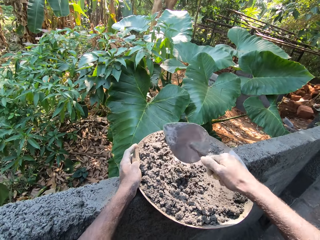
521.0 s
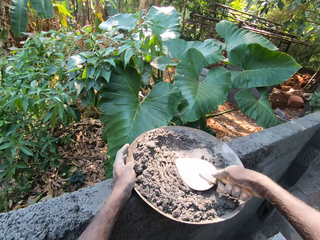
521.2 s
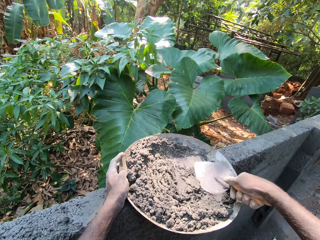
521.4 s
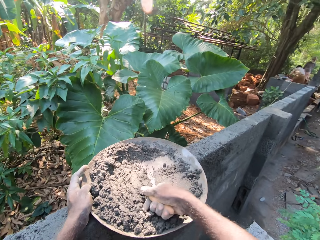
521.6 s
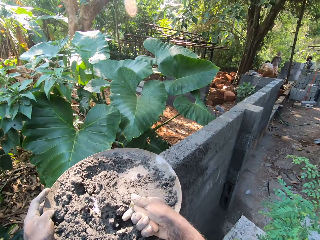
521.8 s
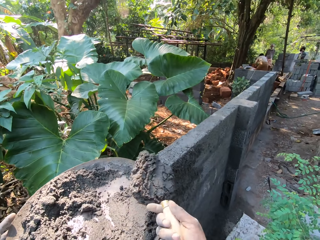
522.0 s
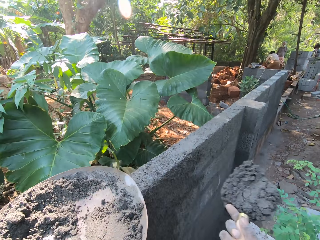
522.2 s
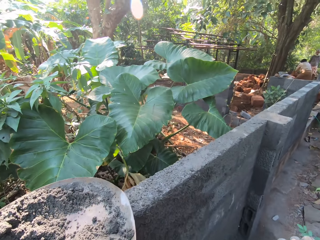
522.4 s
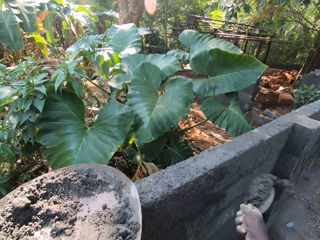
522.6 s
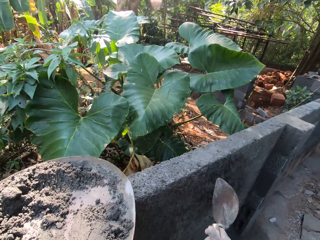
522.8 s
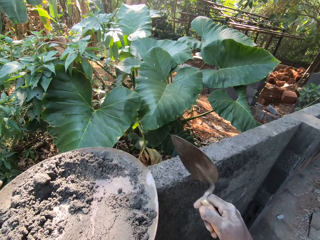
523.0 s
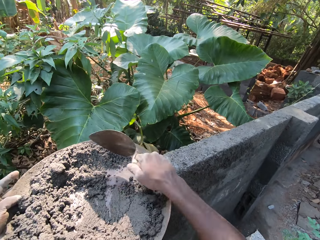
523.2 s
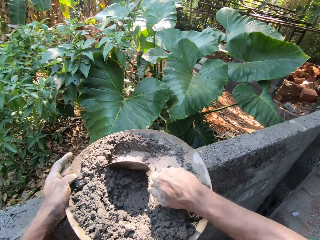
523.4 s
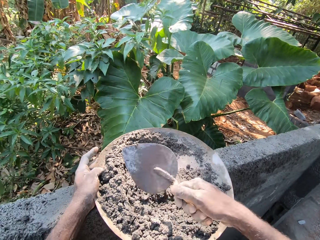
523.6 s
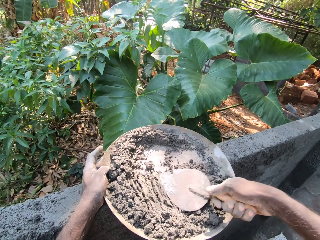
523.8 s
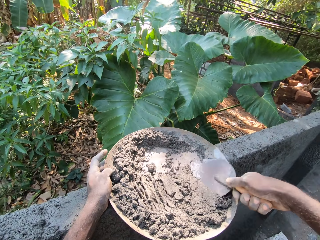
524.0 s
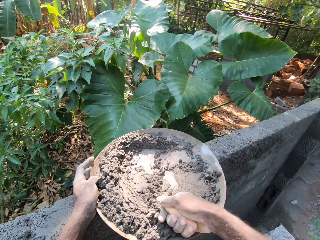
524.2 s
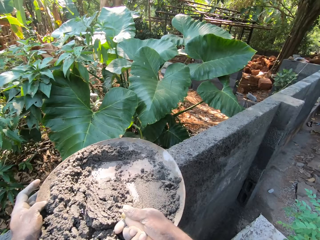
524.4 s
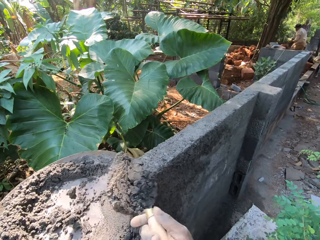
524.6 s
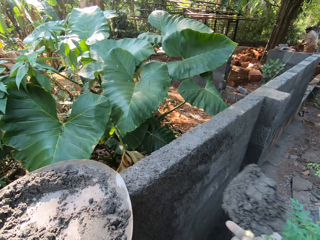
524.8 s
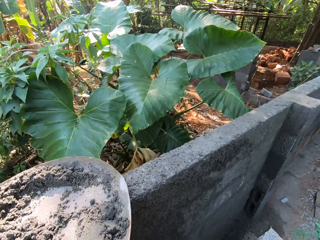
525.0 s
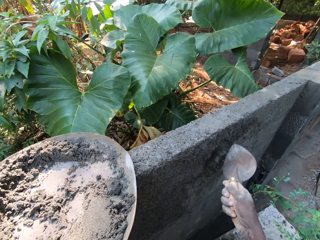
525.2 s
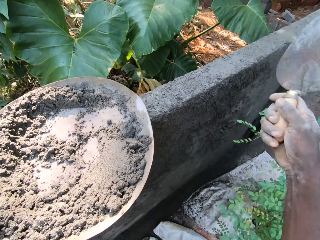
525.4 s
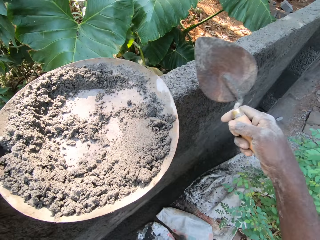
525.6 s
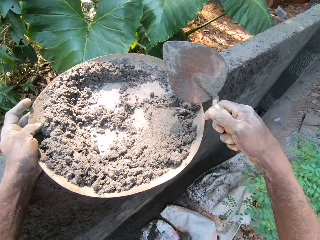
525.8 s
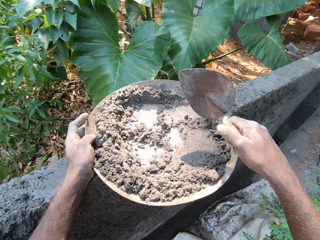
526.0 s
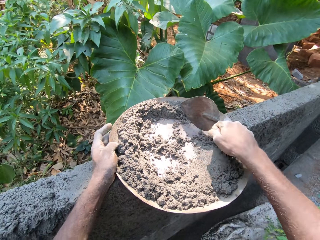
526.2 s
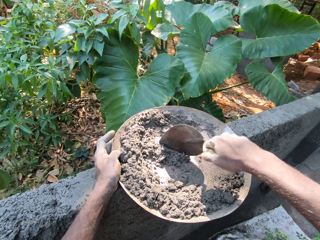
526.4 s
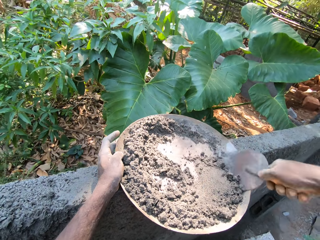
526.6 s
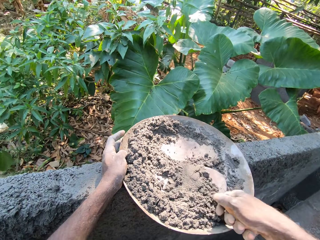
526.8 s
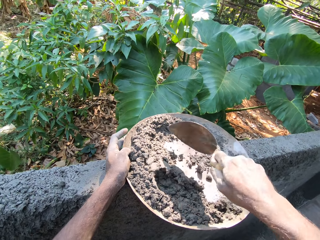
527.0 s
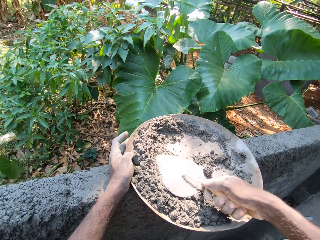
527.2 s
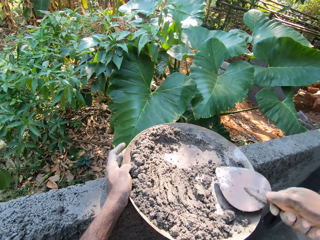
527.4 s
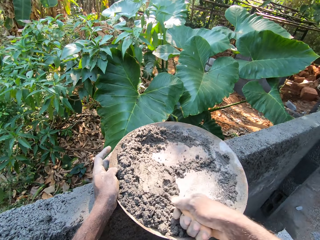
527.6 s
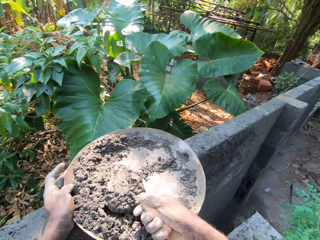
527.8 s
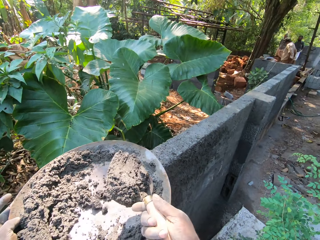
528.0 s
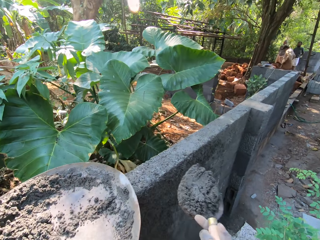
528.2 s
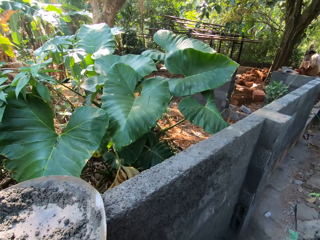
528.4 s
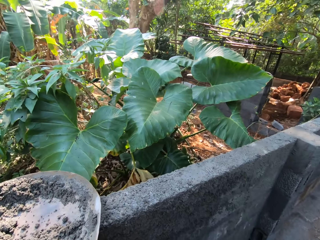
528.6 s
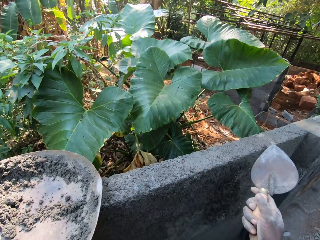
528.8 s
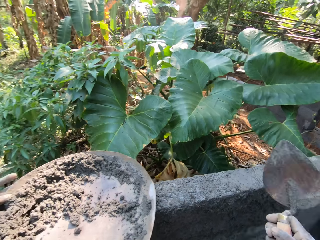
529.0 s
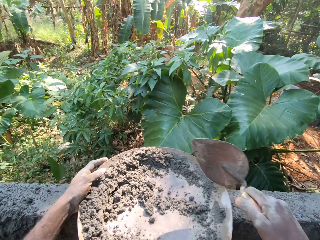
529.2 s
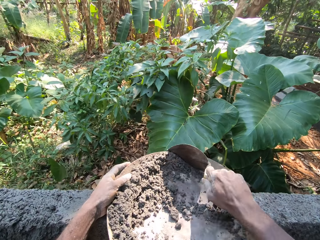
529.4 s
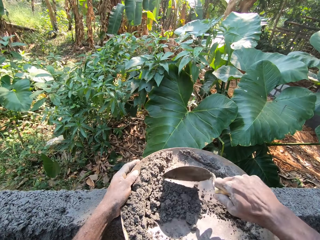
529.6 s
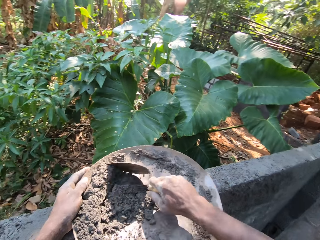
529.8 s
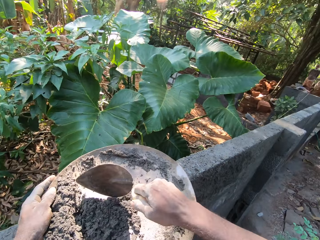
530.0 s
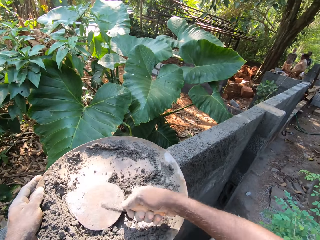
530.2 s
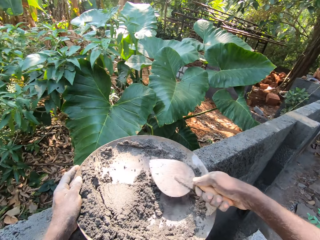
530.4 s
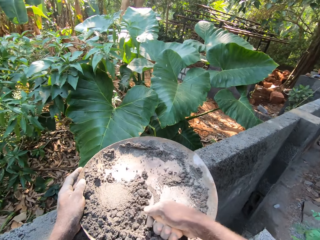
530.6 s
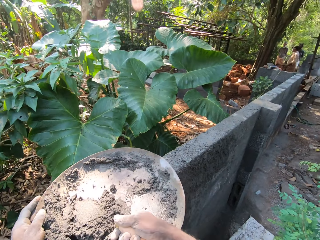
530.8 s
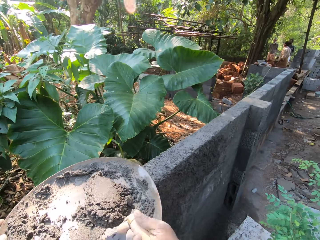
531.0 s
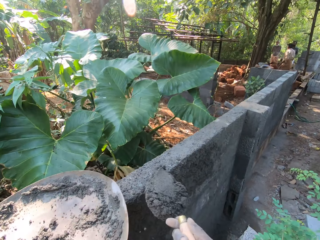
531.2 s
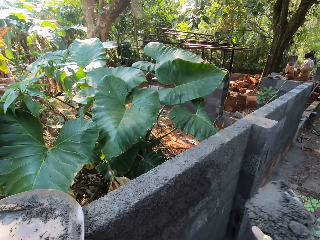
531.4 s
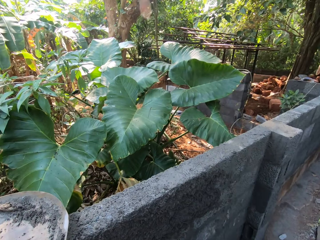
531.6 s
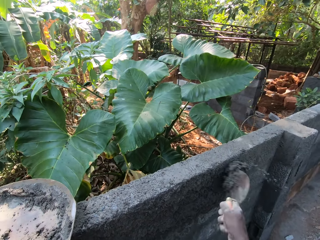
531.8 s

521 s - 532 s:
The camera wearer scoops the mortar from the head pan with the trowel in his right hand. He pours the mortar on the wall with the trowel in his right hand. He scoops the mortar from the head pan with the trowel in his right hand. He pours the mortar on the wall with the trowel in his right hand. He scoops the mortar from the head pan with the trowel in his right hand. He pours the mortar on the wall with the trowel in his right hand. He scoops the mortar from the head pan with the trowel in his right hand.

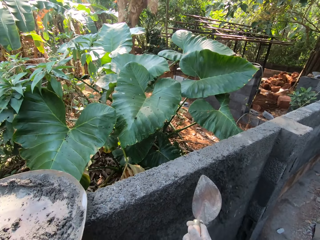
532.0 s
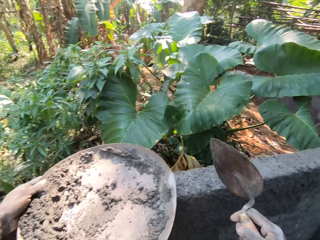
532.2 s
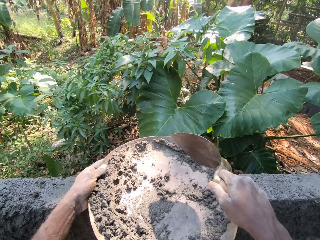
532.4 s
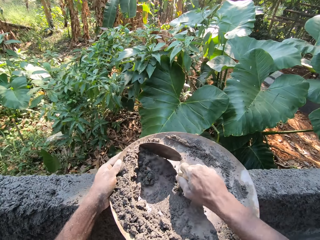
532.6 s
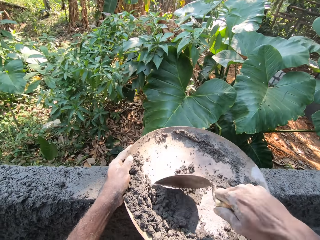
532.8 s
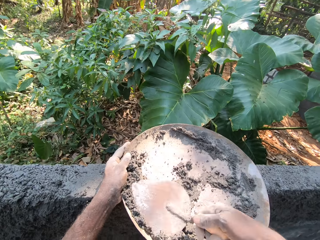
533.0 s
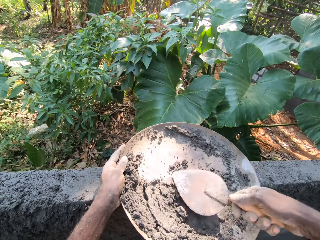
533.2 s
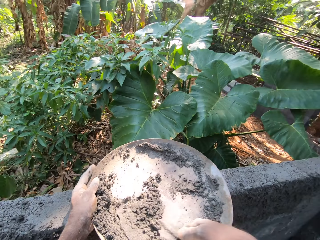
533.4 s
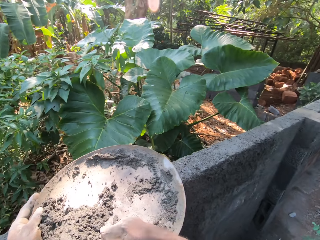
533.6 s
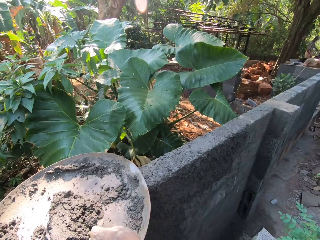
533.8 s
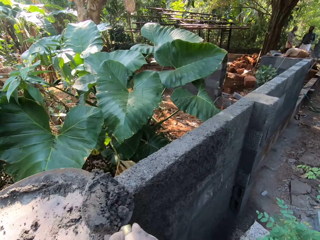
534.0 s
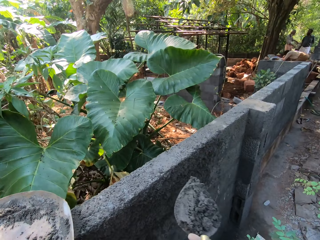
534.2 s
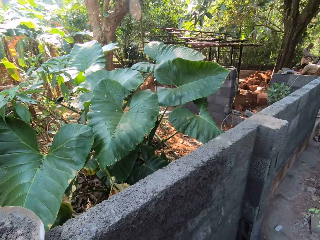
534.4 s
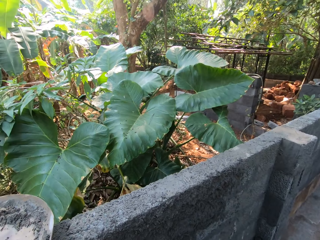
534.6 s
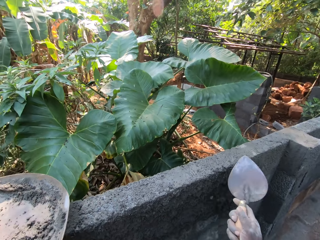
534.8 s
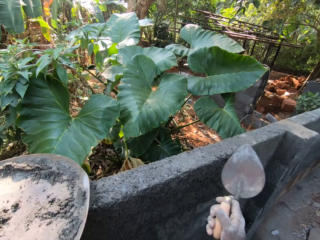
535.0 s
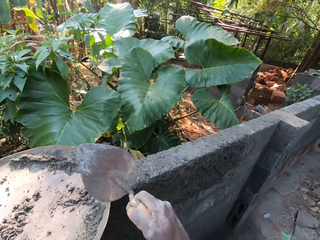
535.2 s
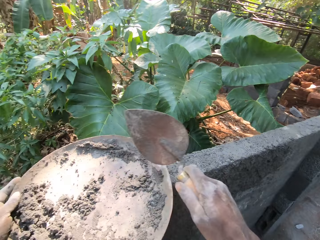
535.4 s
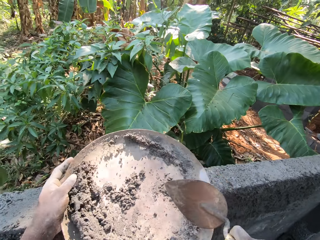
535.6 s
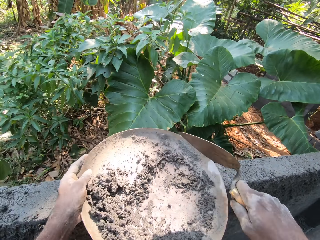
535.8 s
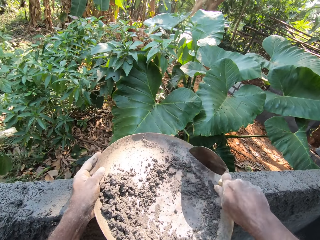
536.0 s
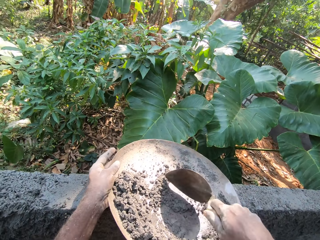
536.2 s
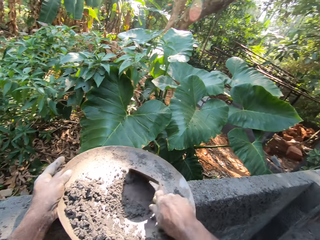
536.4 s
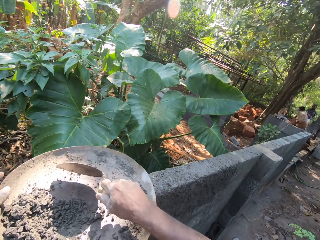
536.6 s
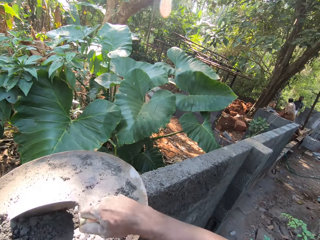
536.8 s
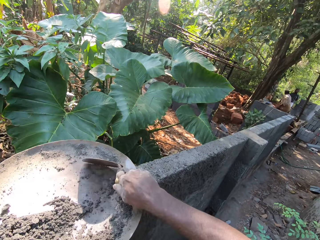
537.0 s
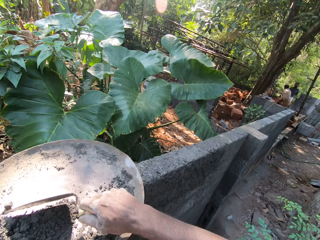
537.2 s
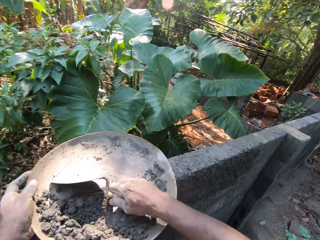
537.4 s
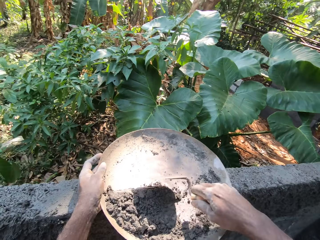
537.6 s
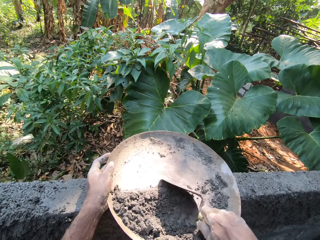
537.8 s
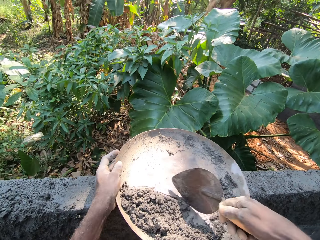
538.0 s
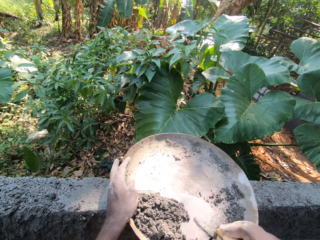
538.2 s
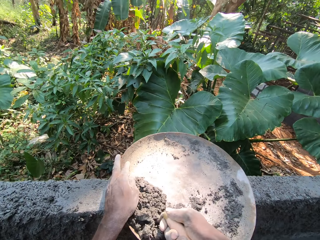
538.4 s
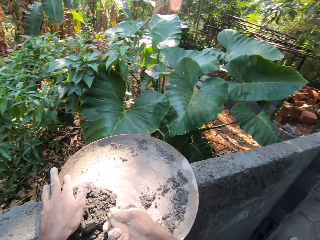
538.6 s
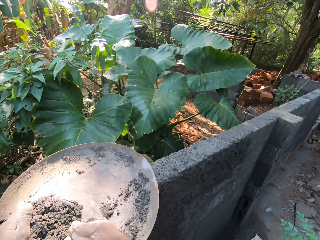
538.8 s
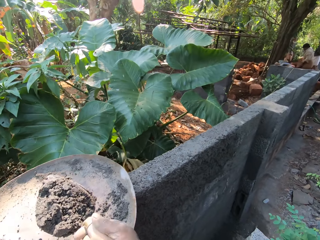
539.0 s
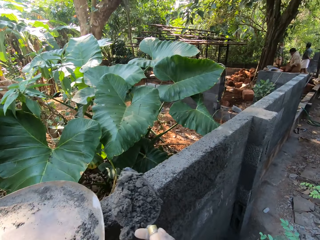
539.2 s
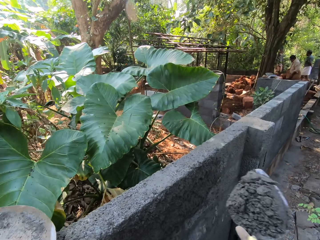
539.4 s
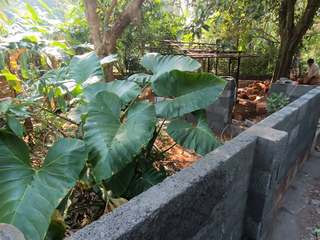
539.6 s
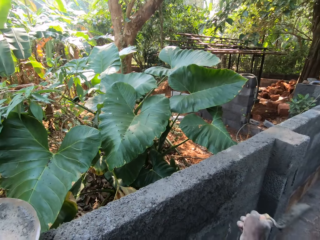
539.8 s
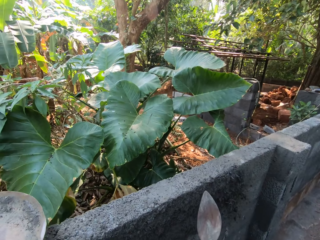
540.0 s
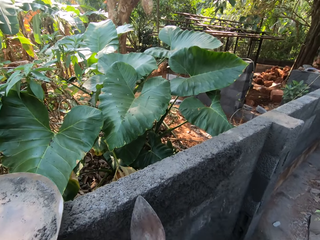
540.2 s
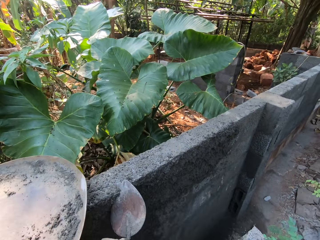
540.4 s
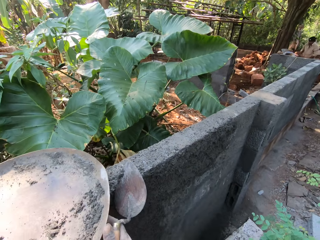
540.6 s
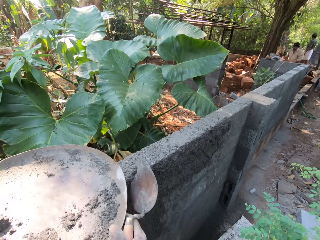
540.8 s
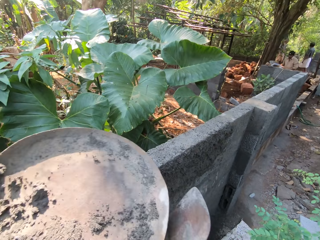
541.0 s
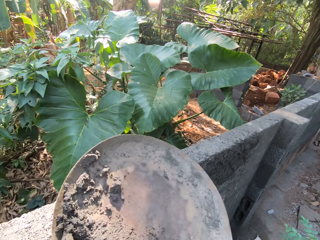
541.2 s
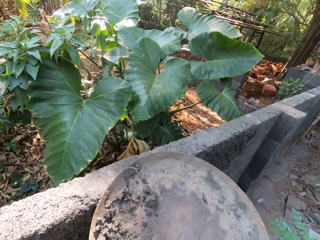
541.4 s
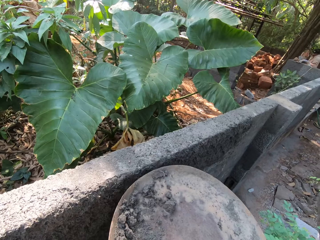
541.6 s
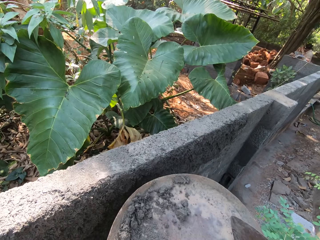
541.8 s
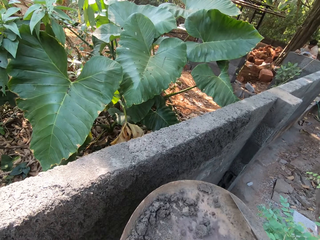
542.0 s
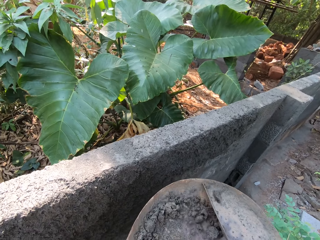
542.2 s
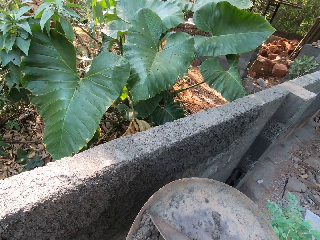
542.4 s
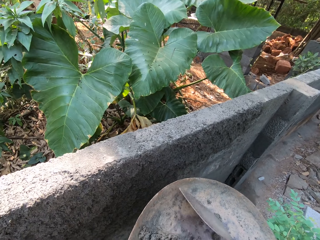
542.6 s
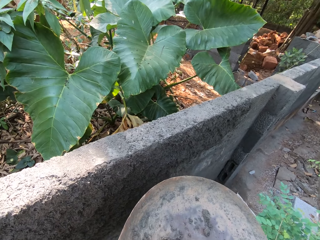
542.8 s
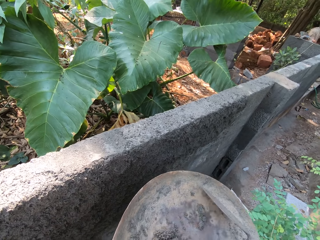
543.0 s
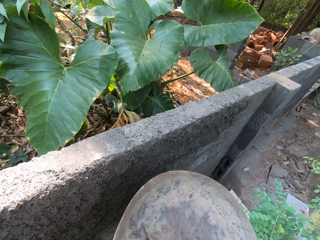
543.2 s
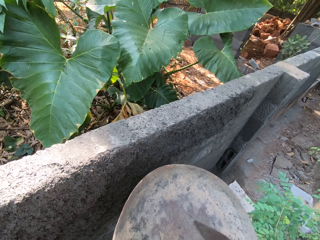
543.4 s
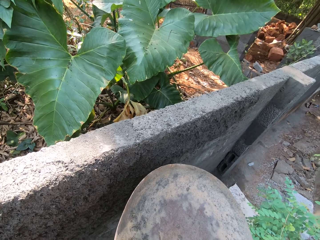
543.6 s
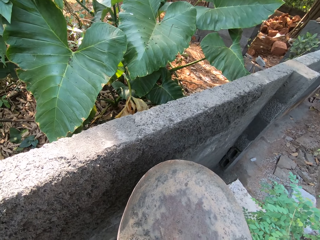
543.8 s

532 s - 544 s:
The camera wearer pours the mortar on the wall with the trowel in his right hand. He scoops the mortar from the head pan with the trowel in his right hand. He pours the mortar on the wall with the trowel in his right hand. He gathers the mortar in the head pan with the trowel in his right hand. He scoops the mortar from the head pan with the trowel in his right hand. He pours the mortar on the wall with the trowel in his right hand. He carries the head pan from the wall with his hands. He gathers the mortar in the head pan with the trowel in his right hand.
